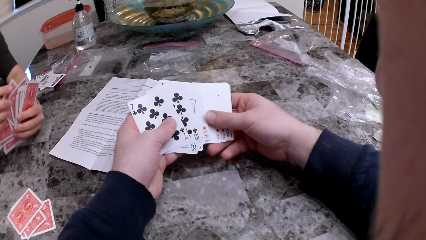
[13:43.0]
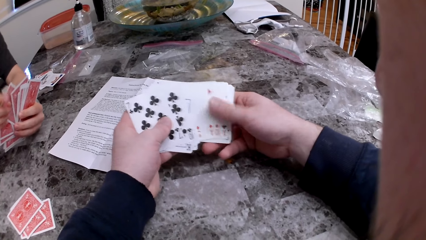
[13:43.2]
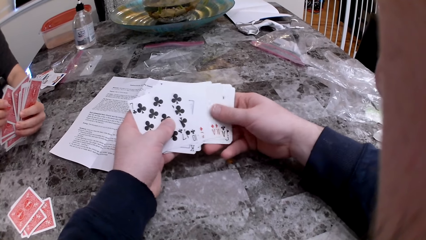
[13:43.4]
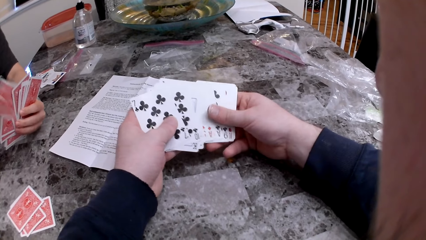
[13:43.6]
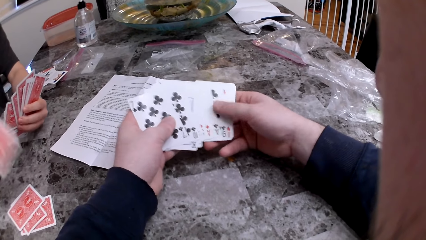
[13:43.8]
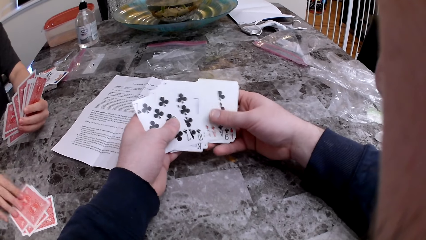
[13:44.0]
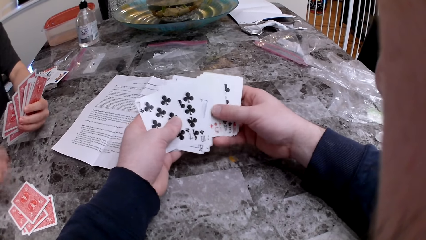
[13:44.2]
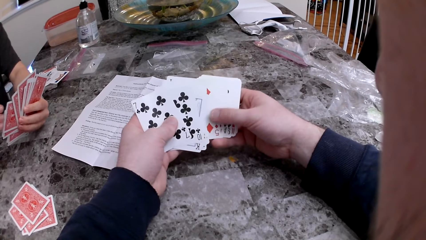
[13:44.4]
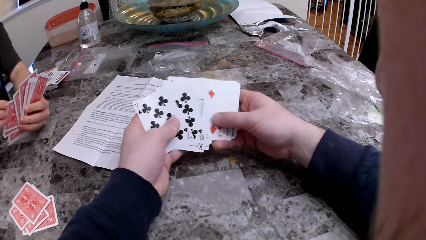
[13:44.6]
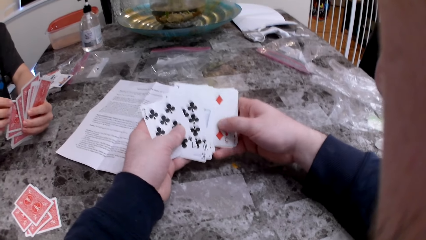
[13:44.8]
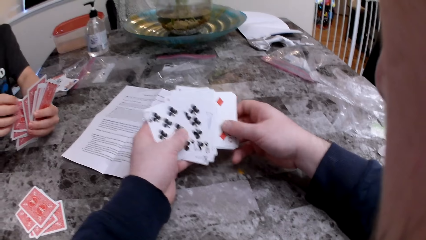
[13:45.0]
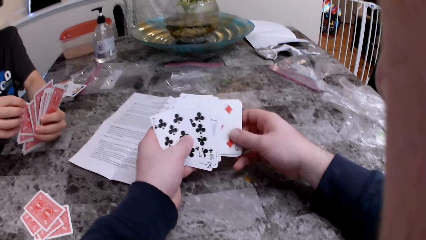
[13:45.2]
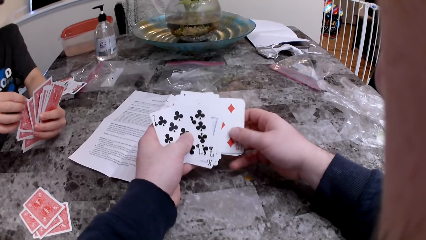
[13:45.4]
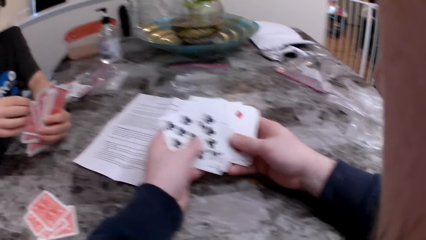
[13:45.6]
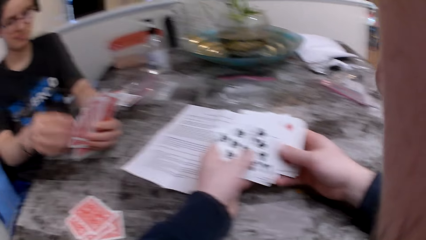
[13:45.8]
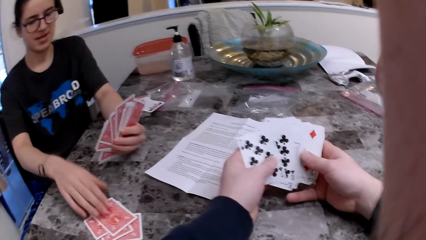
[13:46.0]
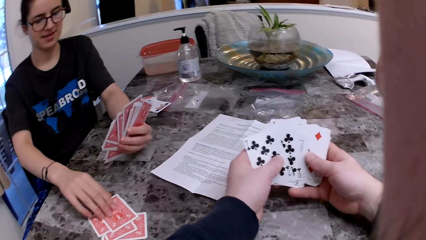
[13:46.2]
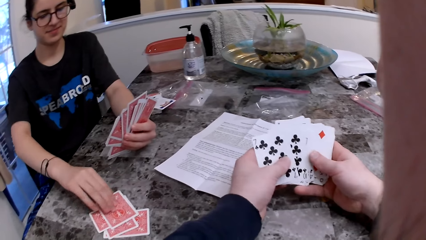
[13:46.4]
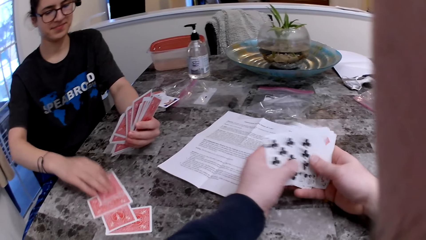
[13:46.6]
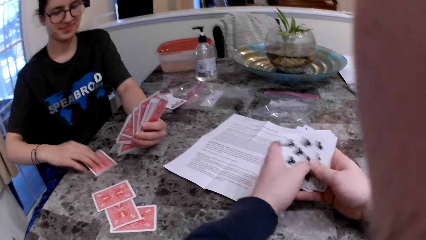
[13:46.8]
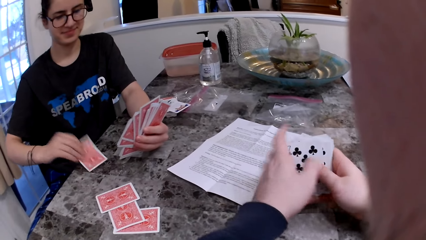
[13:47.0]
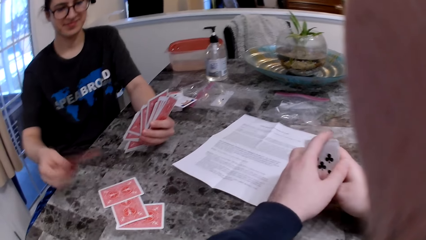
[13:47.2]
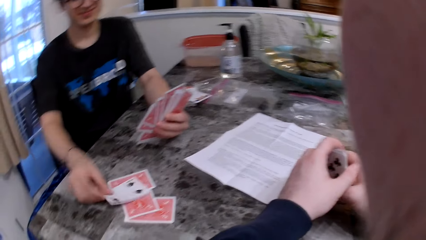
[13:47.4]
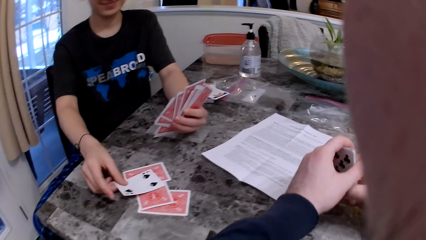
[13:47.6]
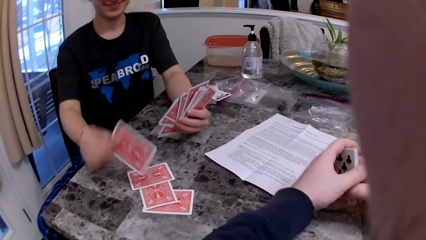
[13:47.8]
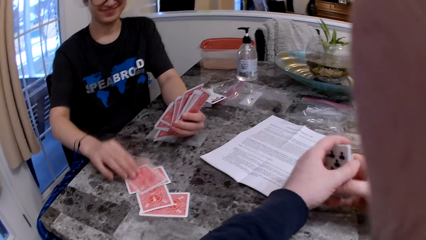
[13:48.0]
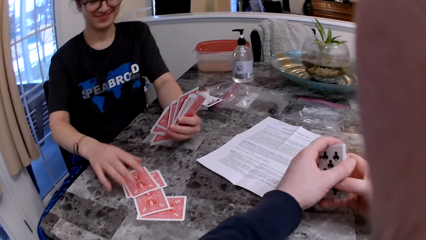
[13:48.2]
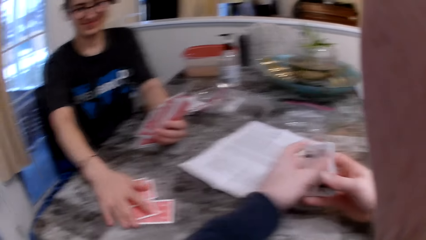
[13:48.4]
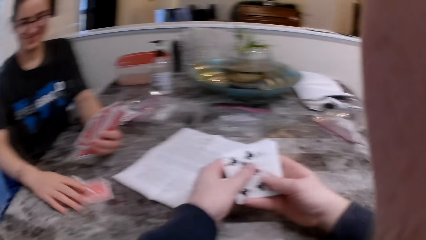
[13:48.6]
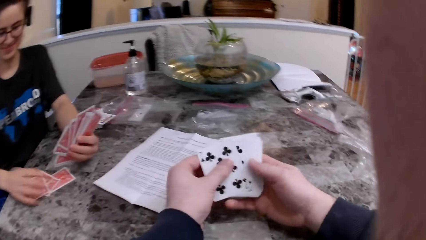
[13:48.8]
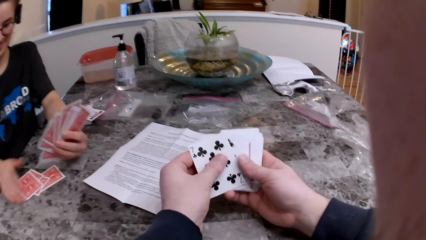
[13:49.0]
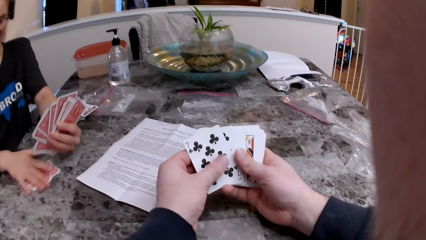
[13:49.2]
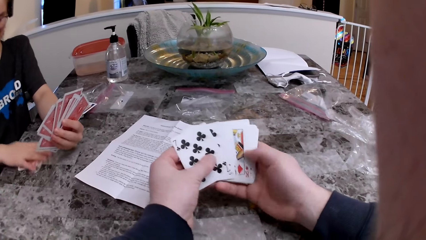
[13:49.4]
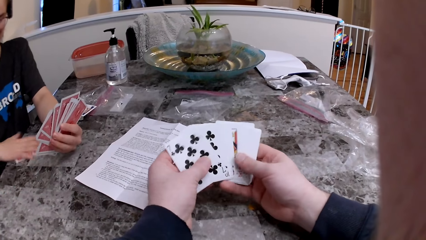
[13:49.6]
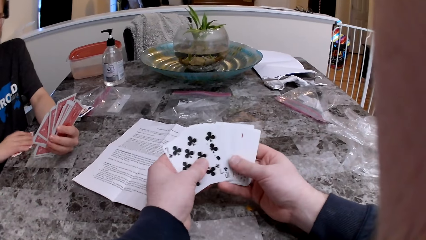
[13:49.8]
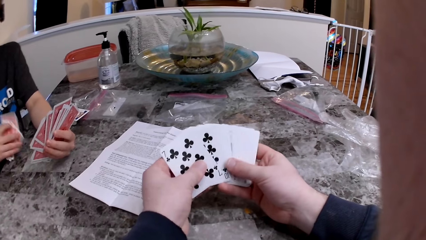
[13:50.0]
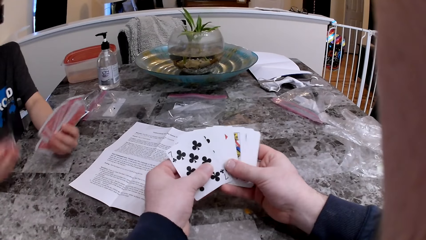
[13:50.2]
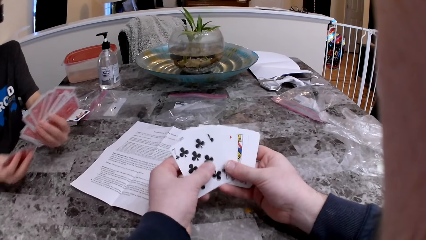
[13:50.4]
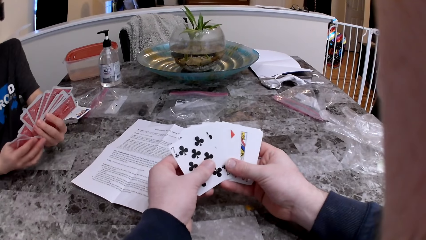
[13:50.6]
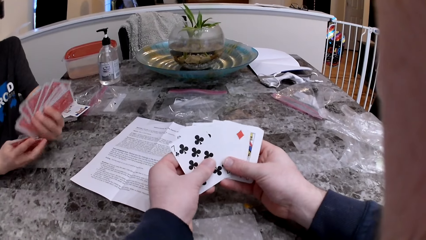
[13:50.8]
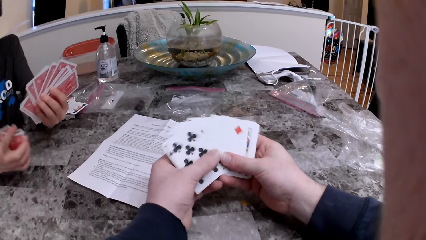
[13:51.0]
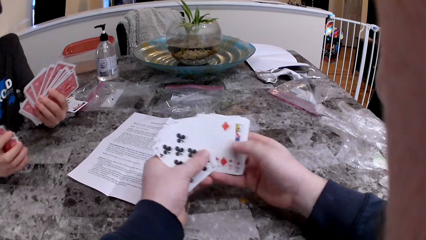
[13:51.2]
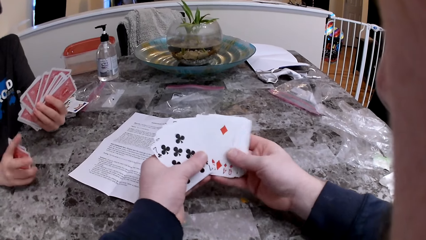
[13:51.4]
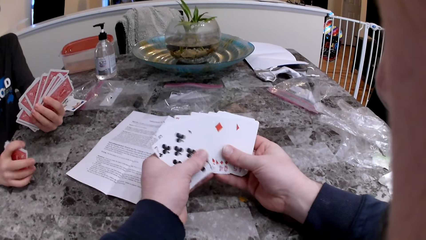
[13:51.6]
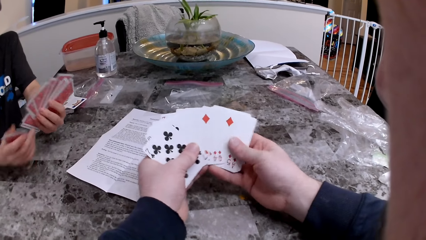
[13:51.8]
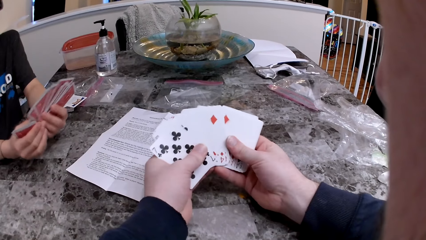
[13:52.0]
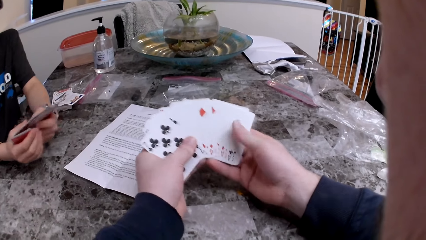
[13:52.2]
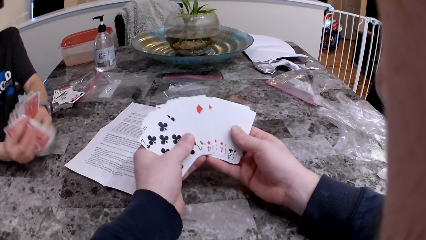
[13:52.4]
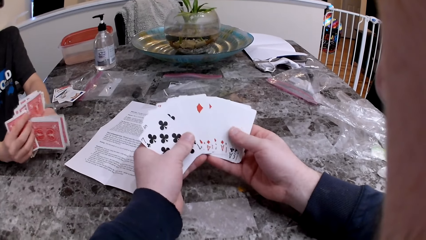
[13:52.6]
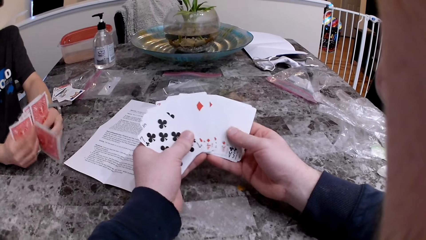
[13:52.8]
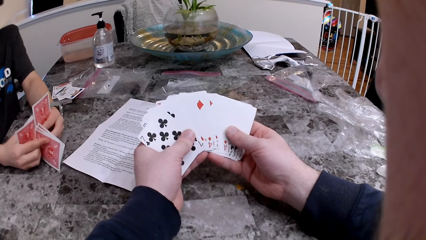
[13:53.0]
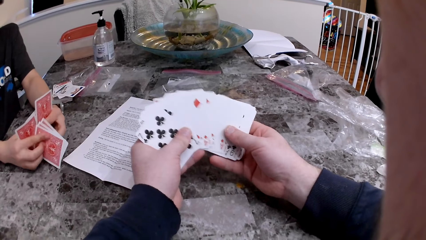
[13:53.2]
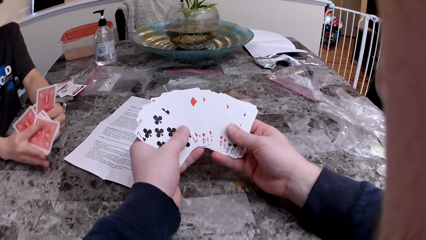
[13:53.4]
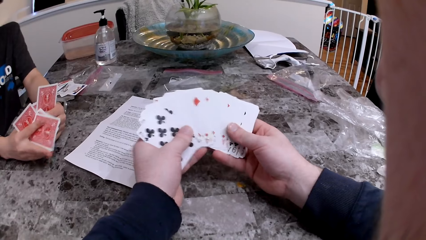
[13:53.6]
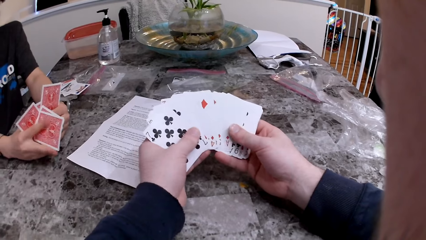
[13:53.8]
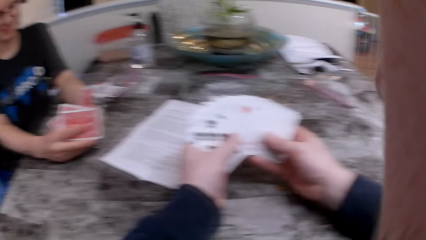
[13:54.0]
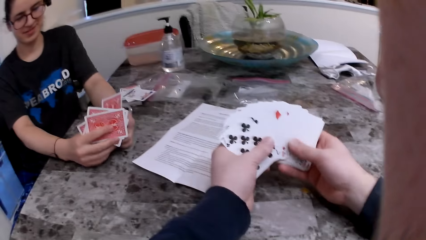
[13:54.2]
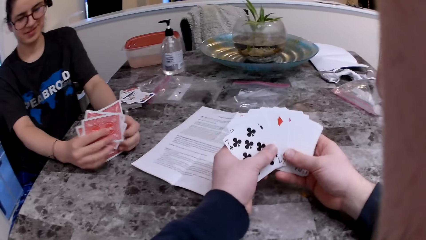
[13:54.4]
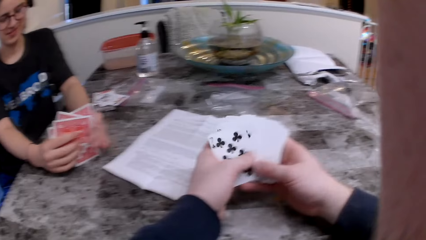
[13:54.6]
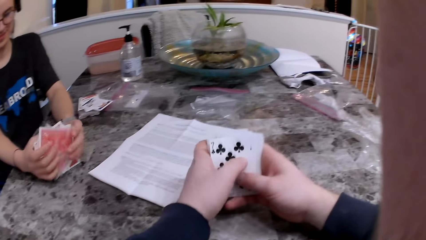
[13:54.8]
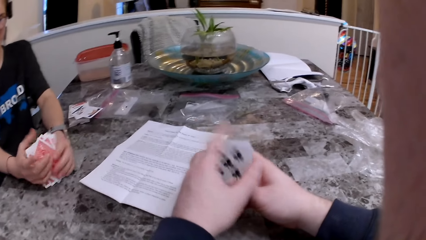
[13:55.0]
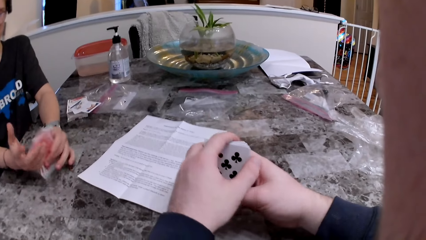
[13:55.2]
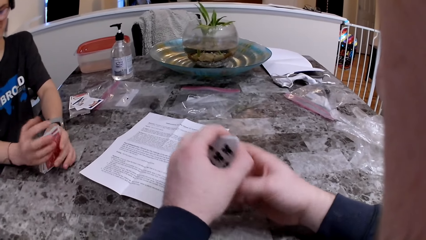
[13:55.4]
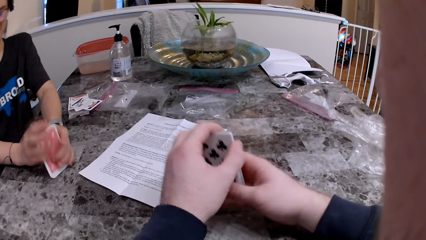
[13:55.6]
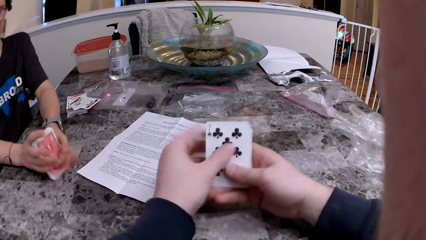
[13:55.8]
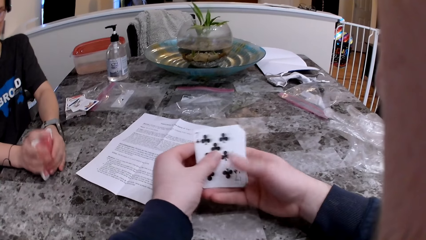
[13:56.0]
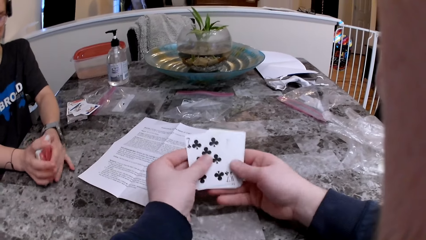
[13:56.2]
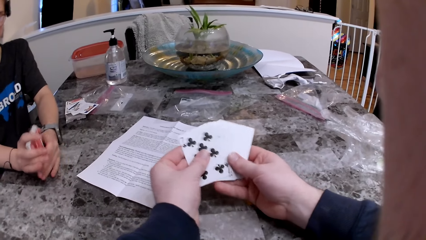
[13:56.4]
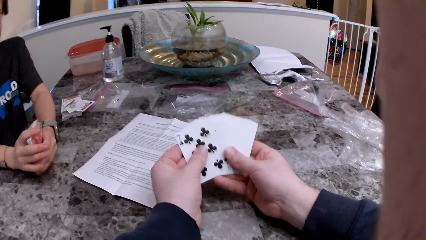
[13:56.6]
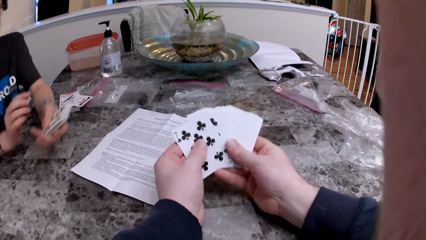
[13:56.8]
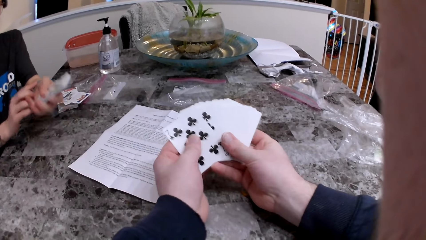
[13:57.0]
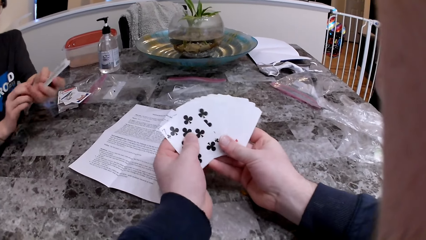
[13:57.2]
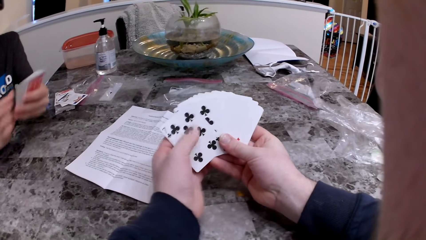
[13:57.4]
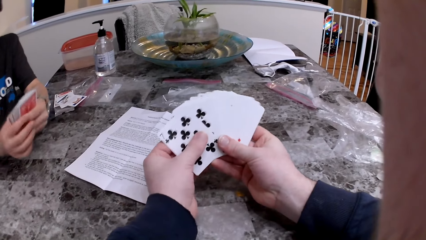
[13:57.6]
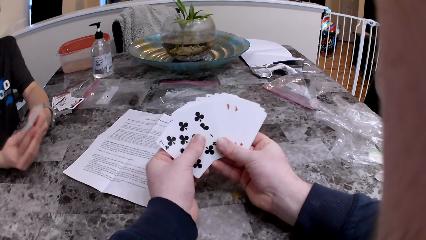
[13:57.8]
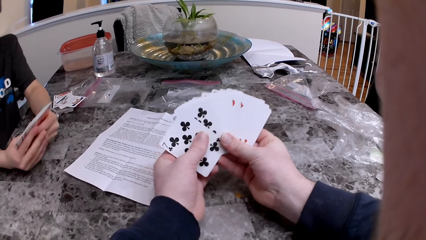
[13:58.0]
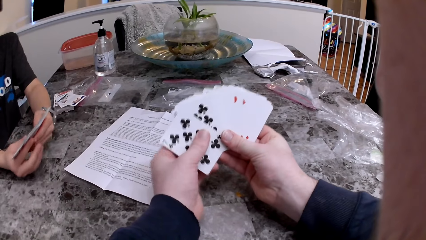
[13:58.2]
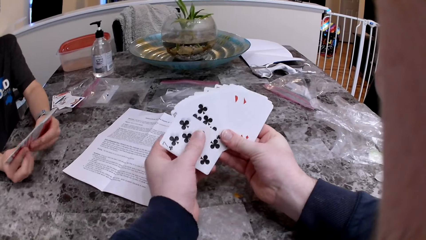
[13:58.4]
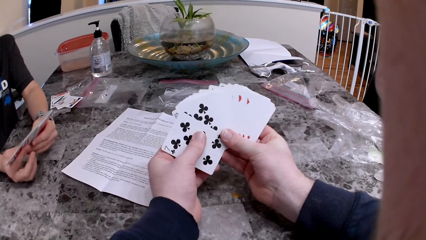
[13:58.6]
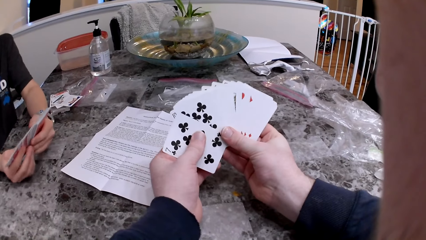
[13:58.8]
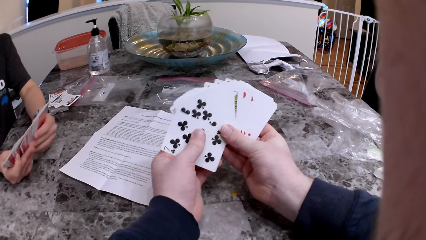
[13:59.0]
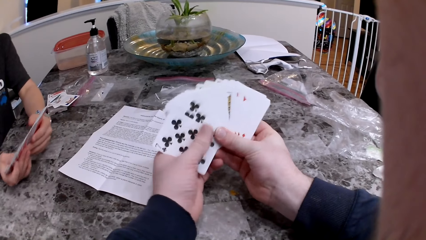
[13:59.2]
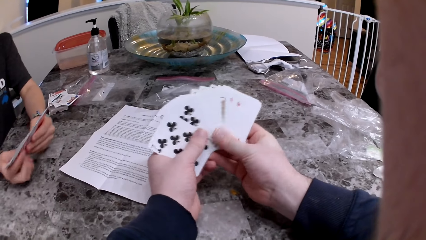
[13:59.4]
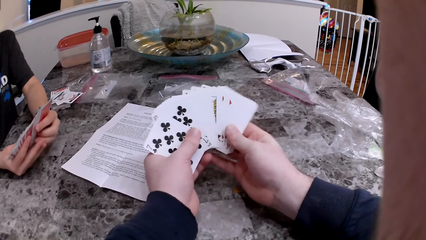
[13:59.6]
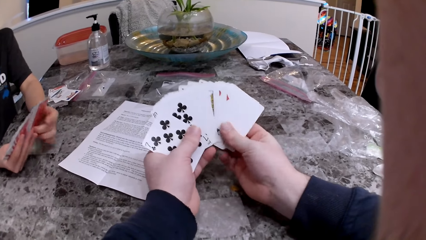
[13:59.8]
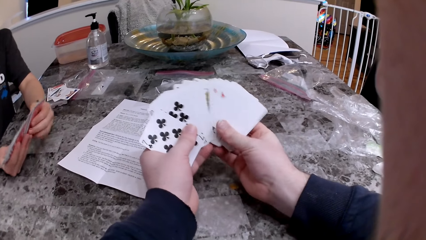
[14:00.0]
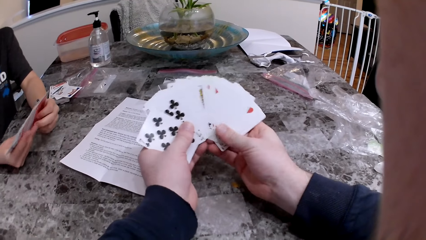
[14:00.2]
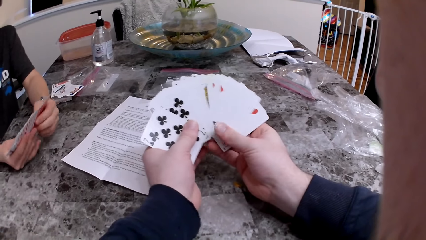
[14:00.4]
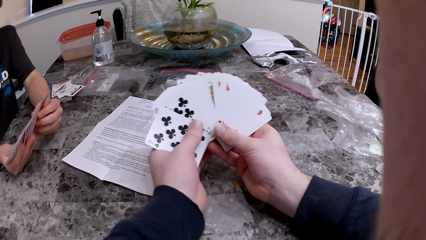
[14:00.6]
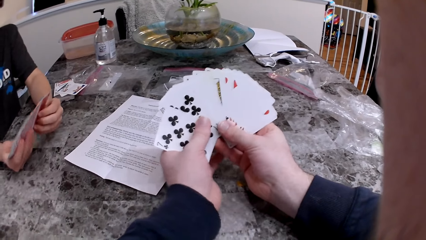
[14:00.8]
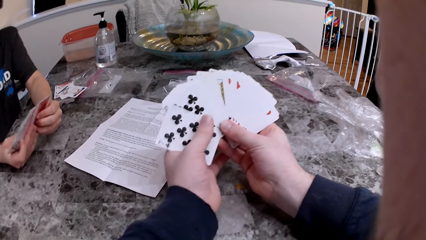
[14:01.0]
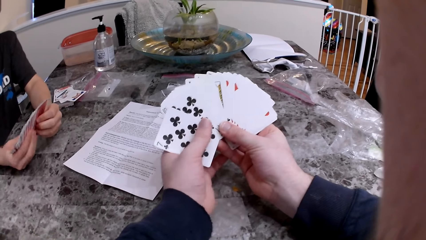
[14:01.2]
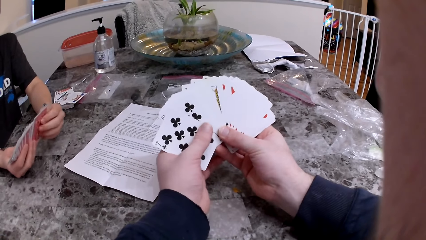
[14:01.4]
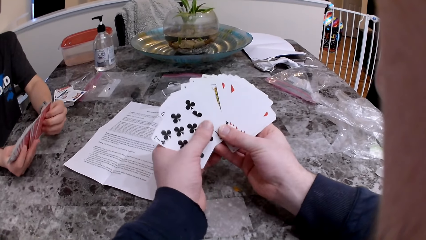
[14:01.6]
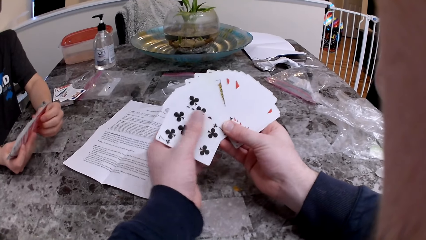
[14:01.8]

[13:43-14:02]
The woman puts a card on the table. She turns over the card. She turns over the card again. She takes the cards on the table with her right hand. She hits the cards on the table with her right hand. She arranges the cards. The camera wearer arranges the cards. He spreads the cards in his hands. He checks the cards. The woman checks the cards.
